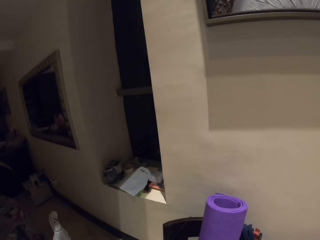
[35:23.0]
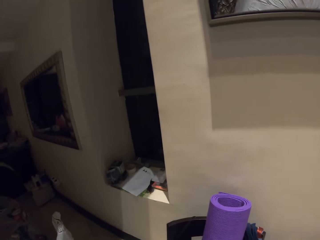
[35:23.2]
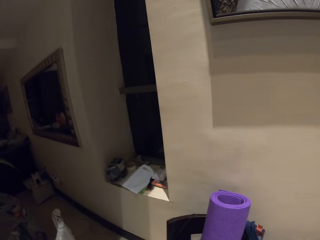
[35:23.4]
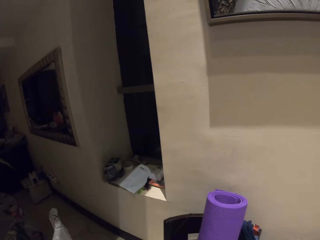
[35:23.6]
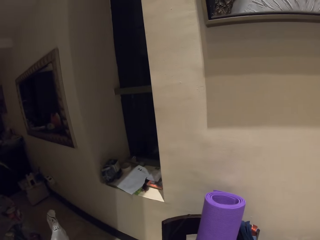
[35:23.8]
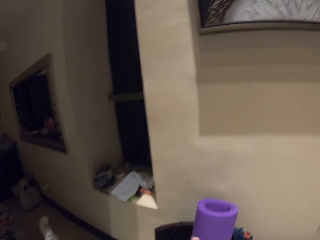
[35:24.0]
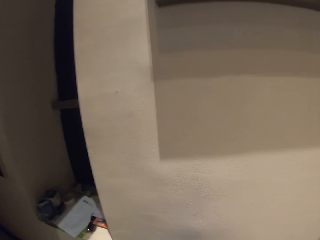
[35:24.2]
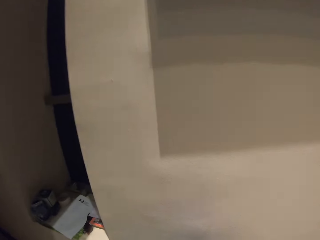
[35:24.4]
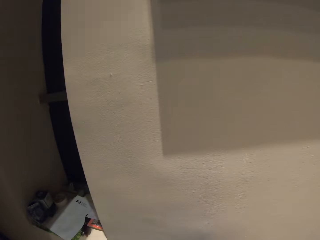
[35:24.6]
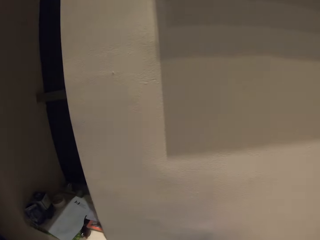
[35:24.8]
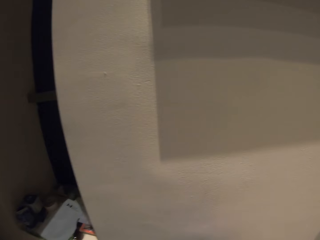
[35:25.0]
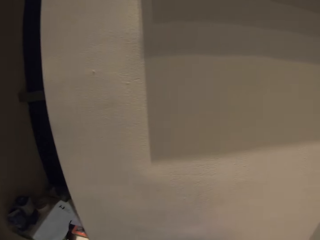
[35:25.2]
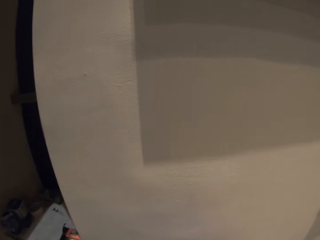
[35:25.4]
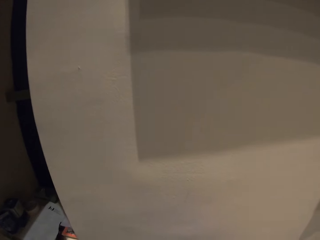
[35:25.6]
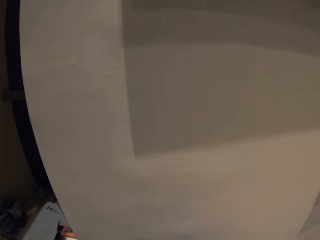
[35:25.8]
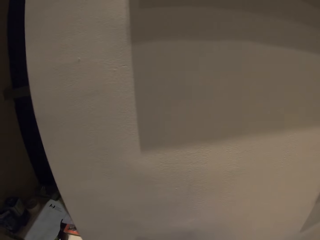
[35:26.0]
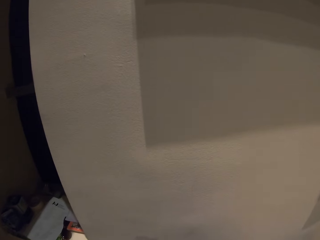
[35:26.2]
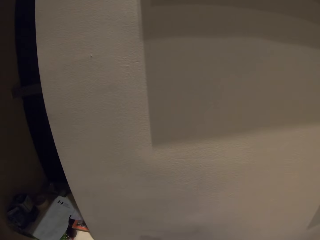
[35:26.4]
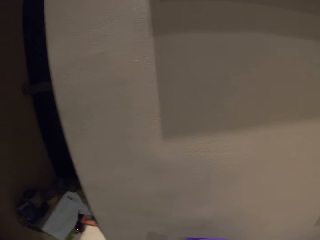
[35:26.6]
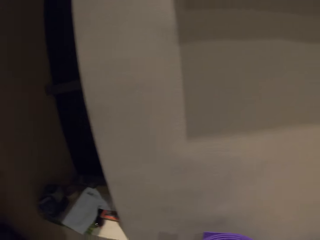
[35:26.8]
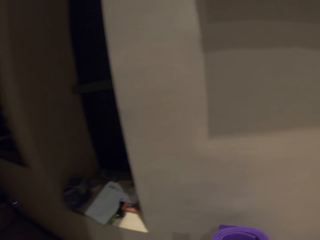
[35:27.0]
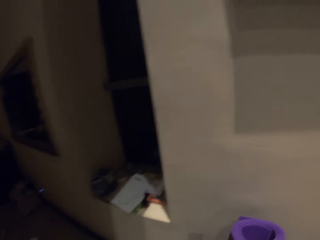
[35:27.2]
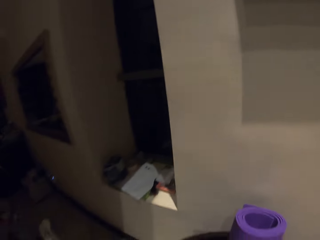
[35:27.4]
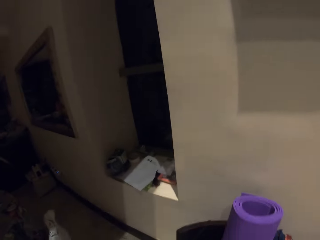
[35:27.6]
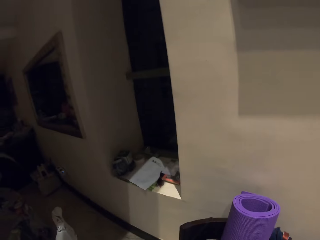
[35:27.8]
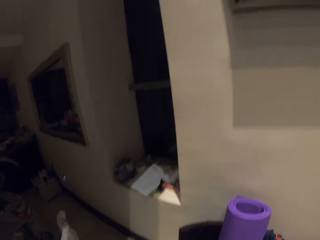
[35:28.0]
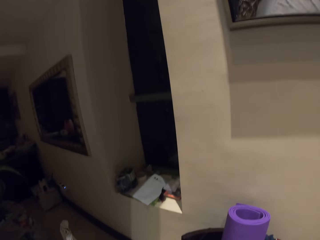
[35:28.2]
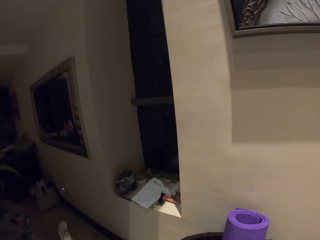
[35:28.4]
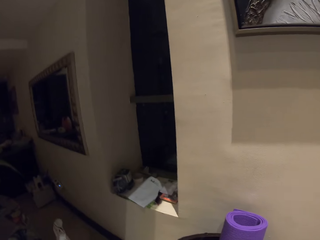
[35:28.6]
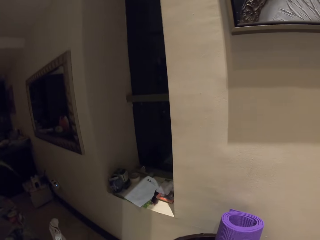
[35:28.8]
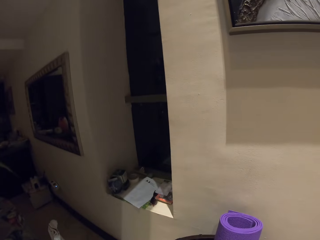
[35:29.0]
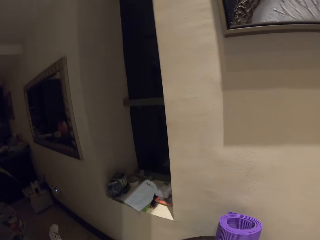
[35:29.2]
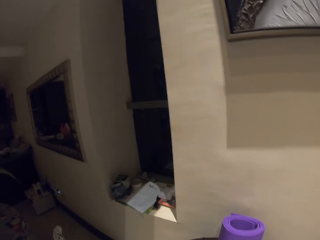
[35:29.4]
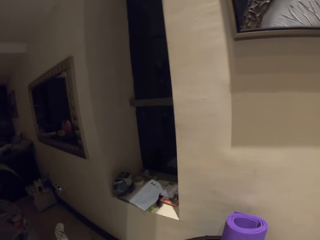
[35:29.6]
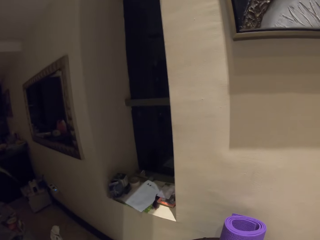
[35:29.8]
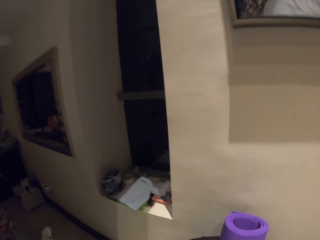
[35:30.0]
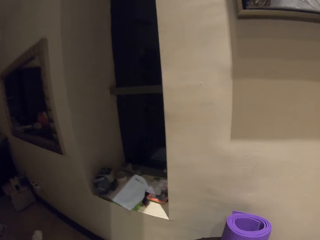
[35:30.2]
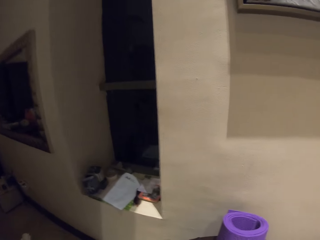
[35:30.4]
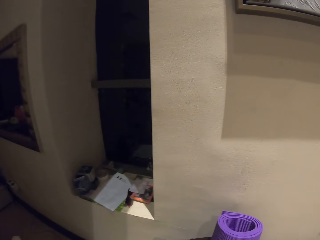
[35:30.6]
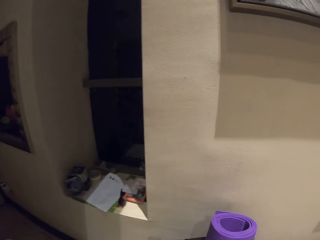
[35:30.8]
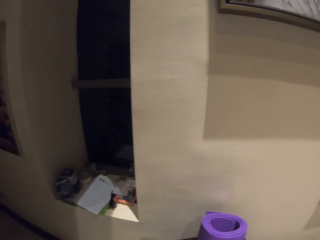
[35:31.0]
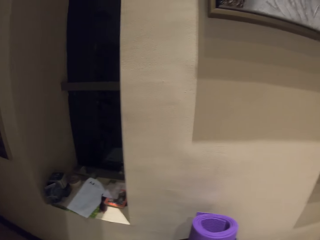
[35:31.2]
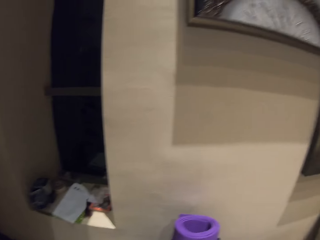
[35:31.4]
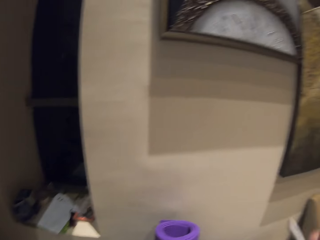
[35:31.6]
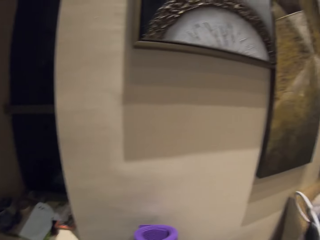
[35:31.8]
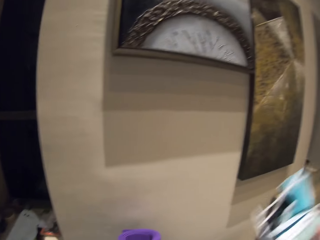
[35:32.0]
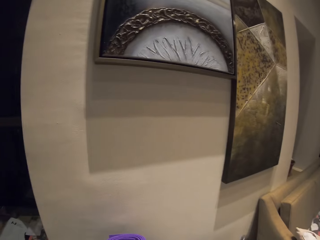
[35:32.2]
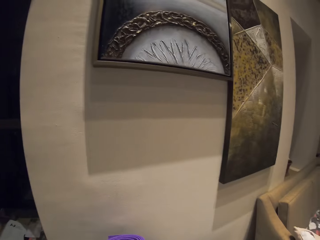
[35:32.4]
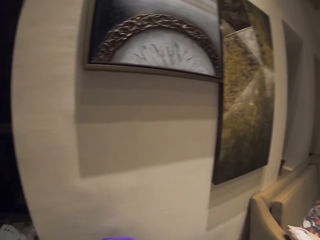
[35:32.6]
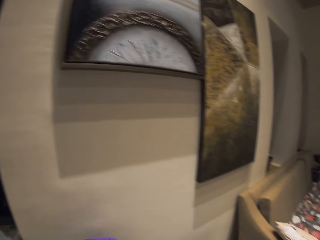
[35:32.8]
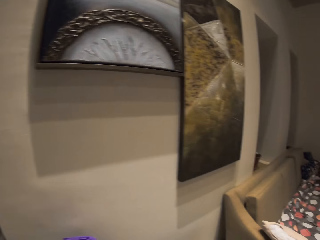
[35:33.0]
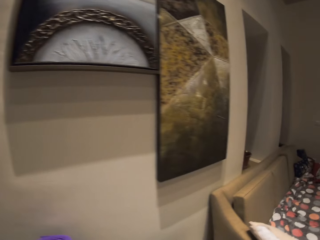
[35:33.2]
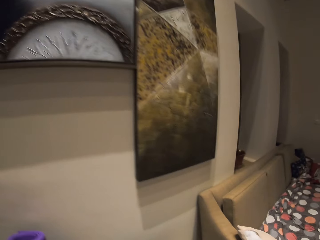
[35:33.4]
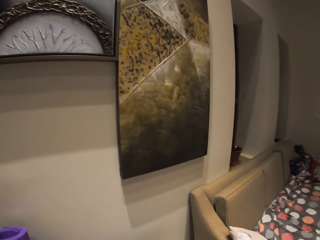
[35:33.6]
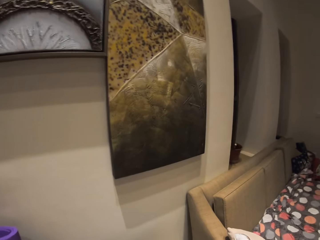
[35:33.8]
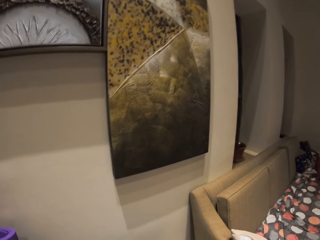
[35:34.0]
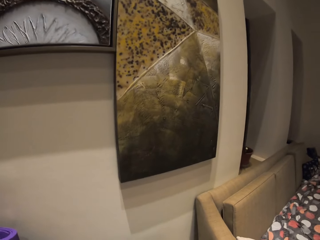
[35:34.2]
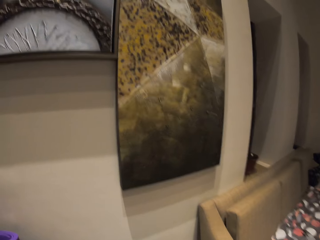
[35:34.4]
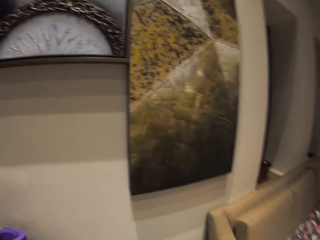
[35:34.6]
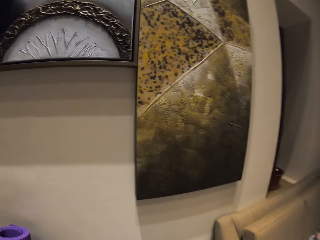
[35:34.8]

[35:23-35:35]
The camera wearer moves a blanket. They raise something.

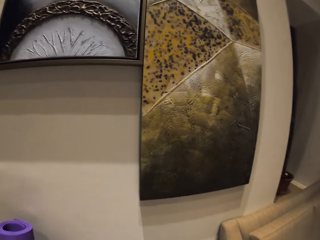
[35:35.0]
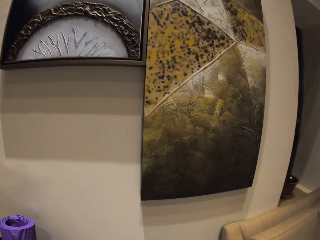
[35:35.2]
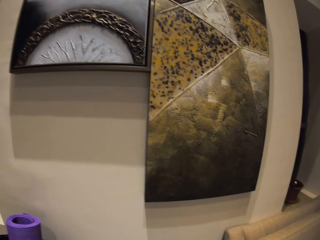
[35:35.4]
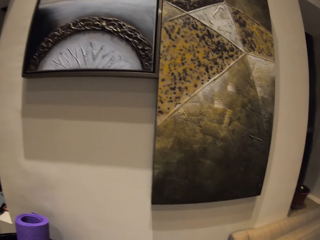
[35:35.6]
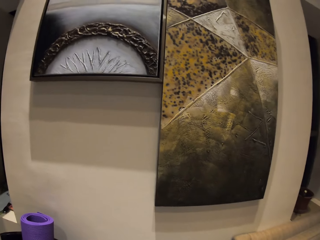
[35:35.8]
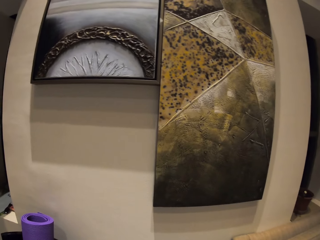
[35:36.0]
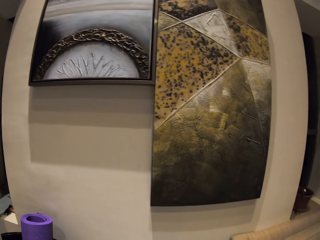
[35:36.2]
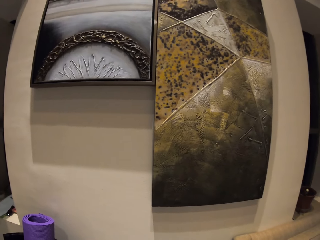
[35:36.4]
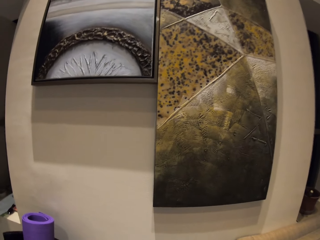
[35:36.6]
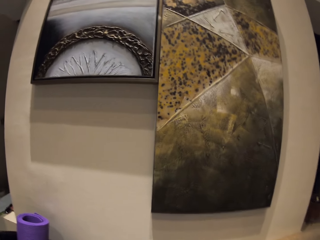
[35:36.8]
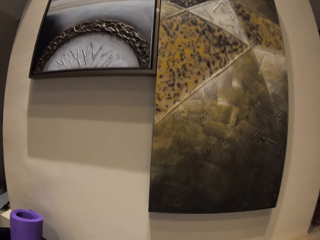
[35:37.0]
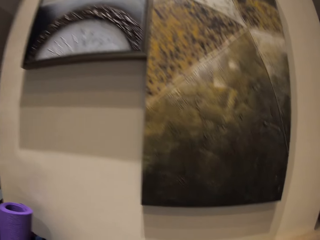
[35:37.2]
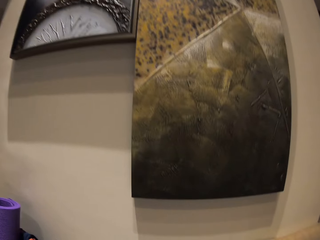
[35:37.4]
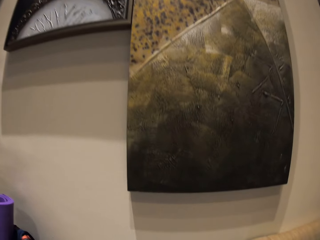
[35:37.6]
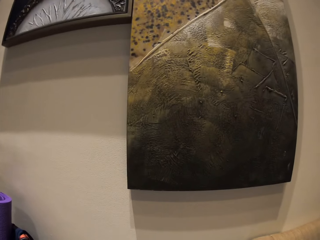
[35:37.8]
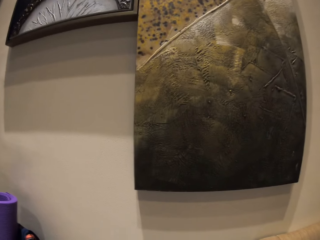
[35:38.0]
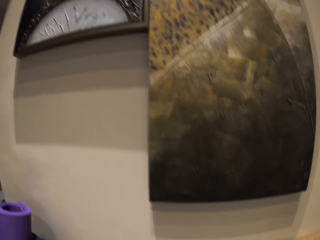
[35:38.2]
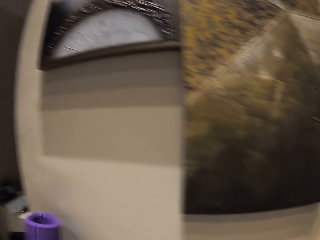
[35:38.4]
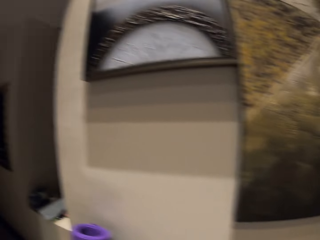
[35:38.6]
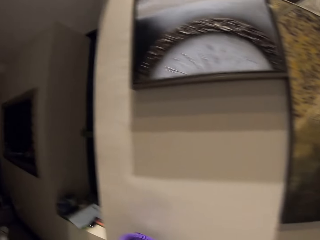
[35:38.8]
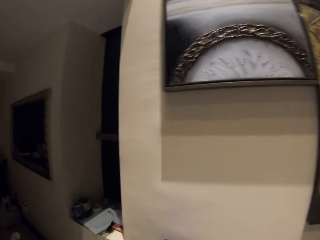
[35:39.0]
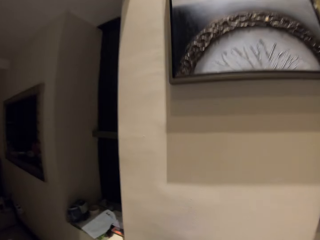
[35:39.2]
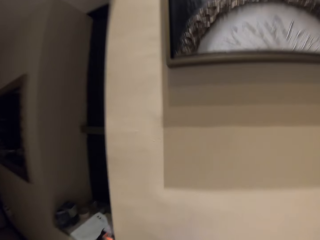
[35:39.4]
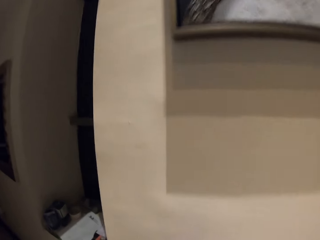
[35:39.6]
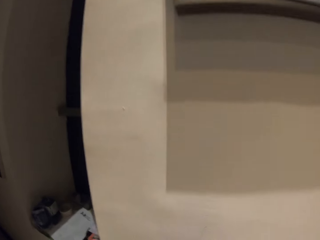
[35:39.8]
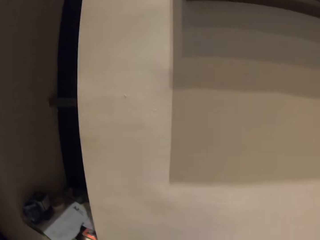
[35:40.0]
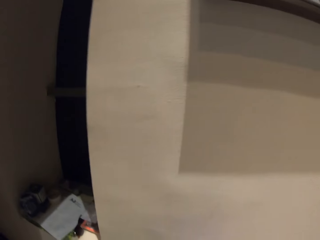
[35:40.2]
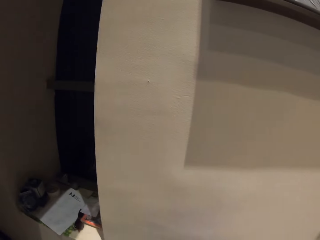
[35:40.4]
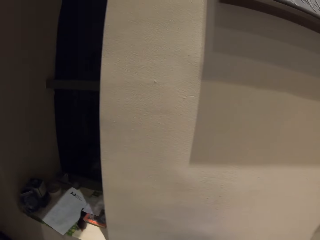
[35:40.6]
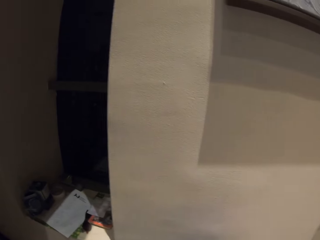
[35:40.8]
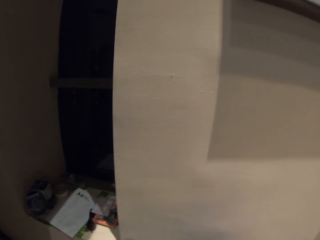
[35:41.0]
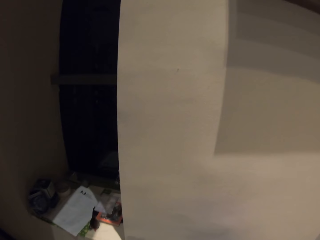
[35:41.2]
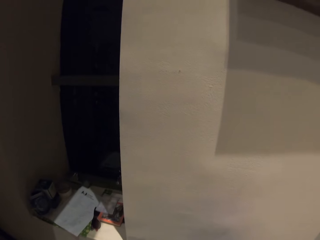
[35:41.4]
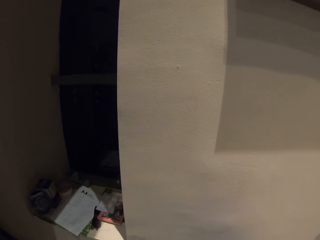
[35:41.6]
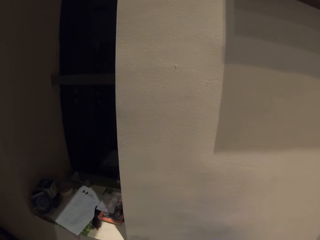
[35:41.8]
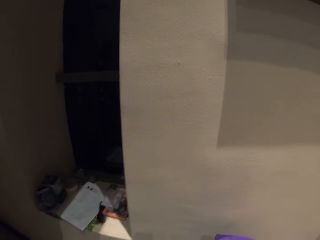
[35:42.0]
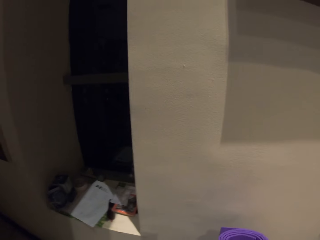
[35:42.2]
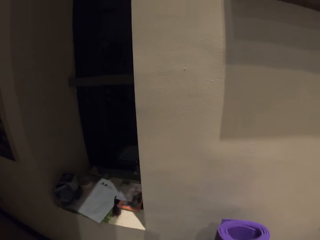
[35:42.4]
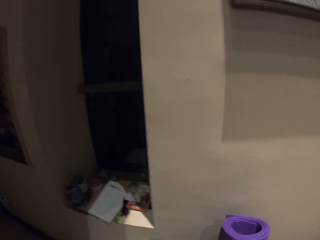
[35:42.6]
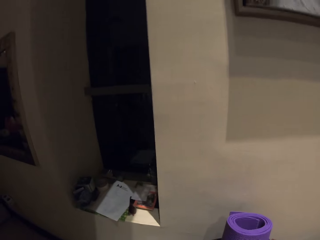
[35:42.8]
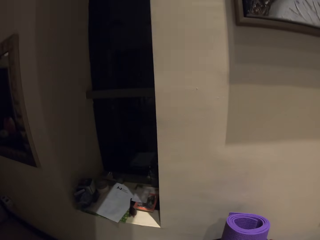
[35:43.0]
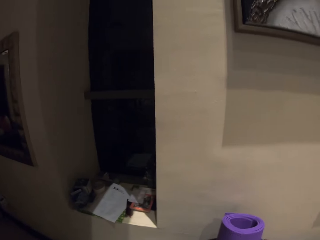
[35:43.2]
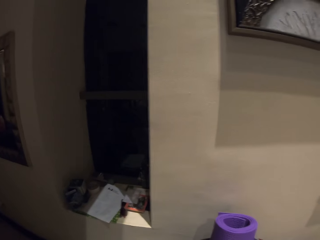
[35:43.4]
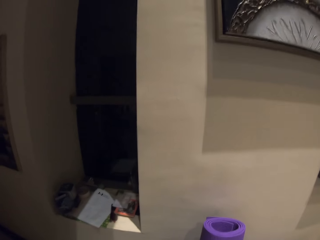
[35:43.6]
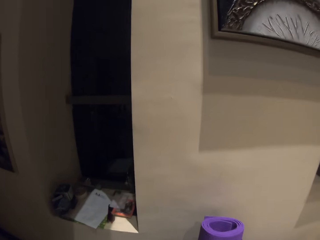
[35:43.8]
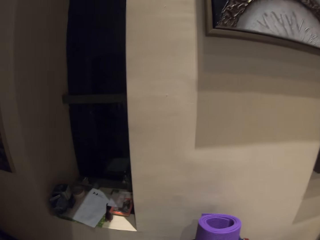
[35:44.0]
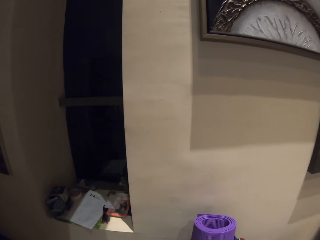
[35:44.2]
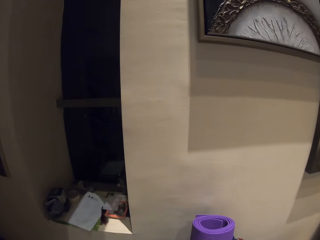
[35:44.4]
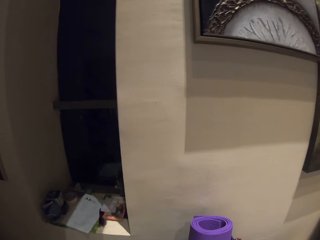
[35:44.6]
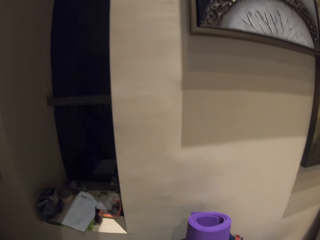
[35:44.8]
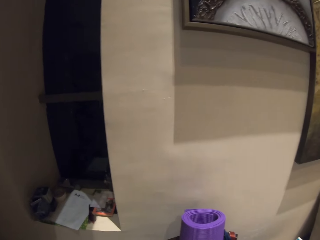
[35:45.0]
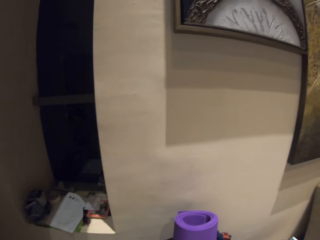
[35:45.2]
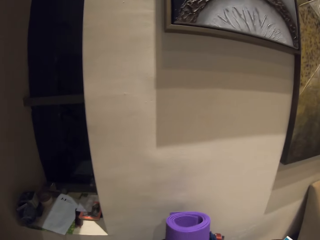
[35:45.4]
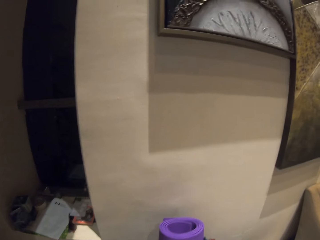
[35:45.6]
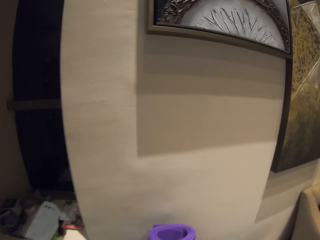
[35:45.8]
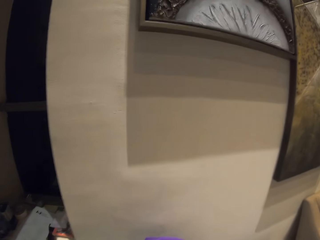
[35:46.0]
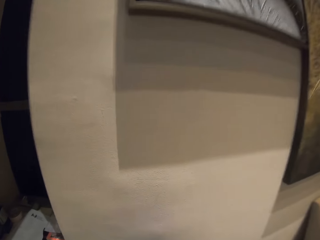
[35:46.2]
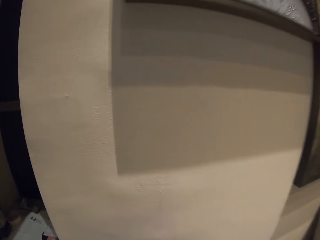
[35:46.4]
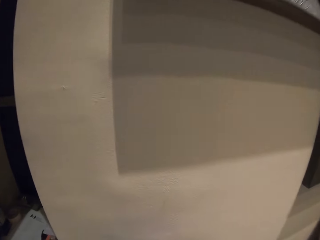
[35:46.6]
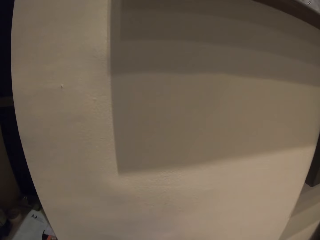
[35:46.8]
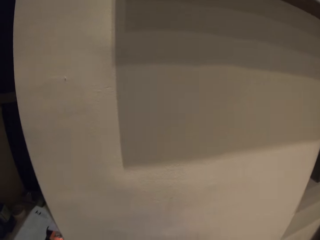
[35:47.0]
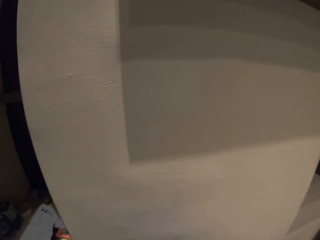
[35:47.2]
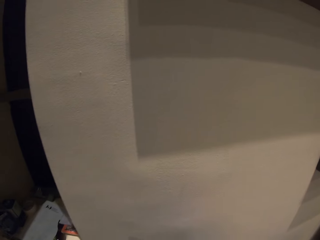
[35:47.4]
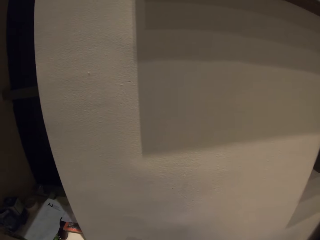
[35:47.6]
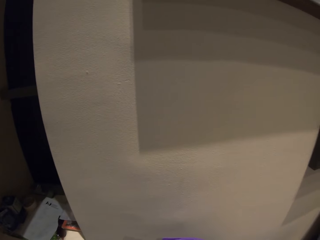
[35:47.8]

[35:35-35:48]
The camera wearer stares at the wall.
